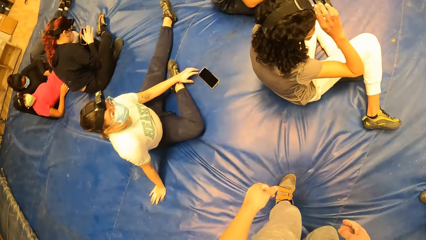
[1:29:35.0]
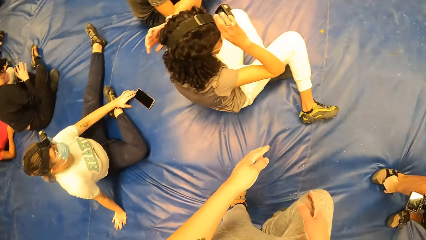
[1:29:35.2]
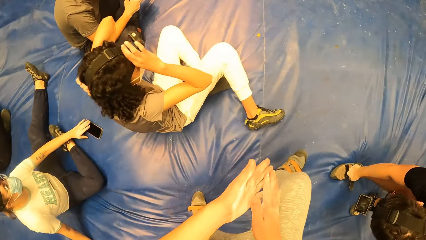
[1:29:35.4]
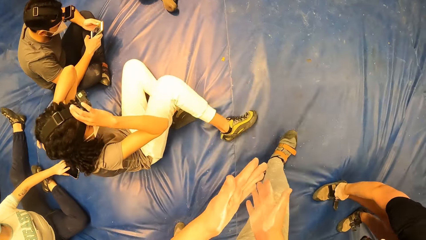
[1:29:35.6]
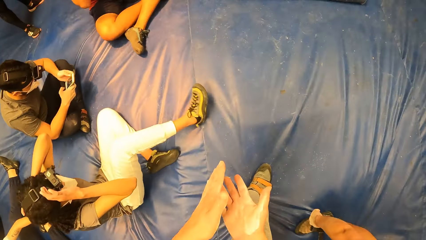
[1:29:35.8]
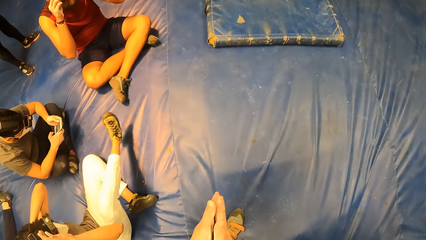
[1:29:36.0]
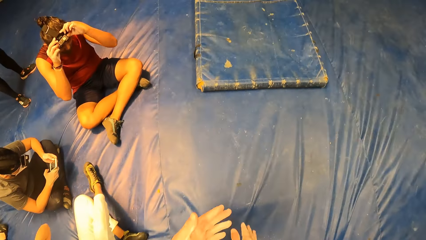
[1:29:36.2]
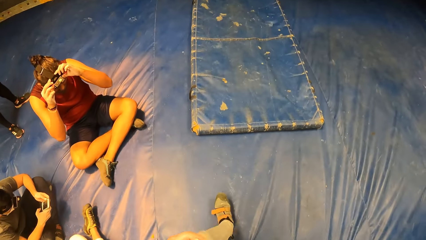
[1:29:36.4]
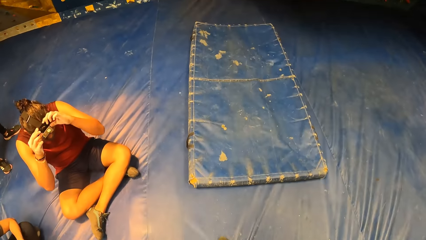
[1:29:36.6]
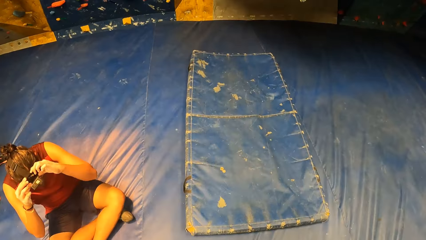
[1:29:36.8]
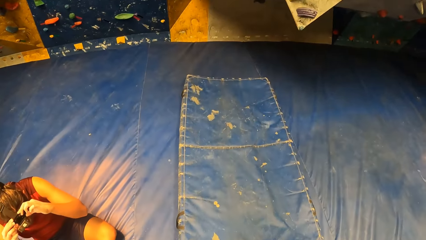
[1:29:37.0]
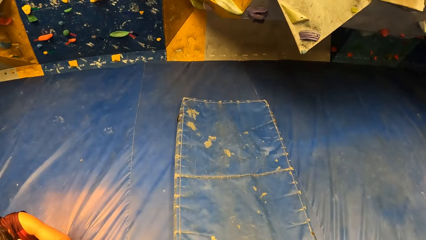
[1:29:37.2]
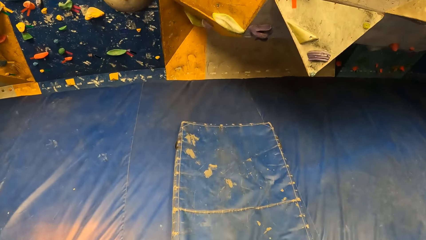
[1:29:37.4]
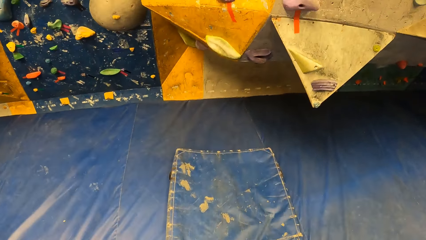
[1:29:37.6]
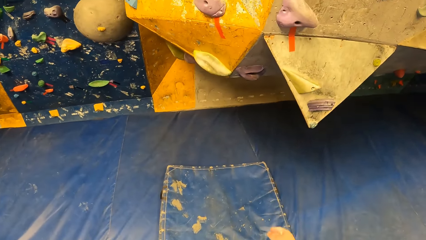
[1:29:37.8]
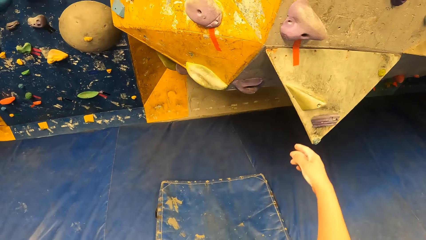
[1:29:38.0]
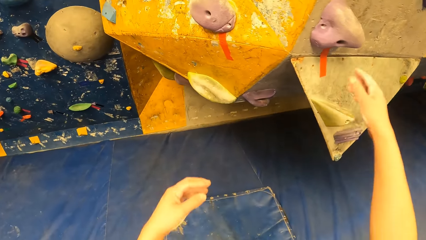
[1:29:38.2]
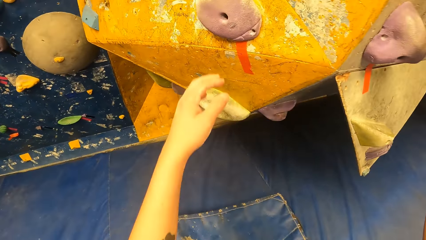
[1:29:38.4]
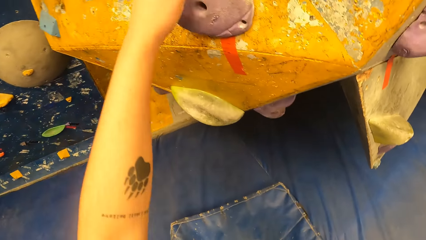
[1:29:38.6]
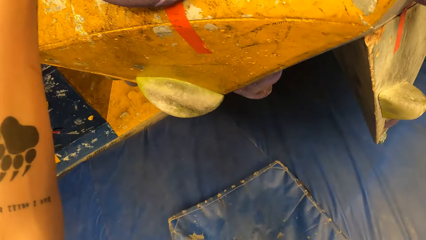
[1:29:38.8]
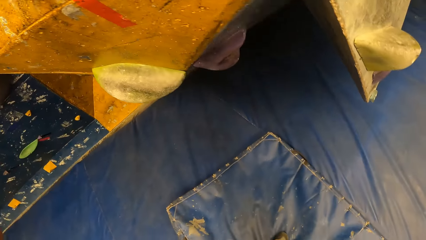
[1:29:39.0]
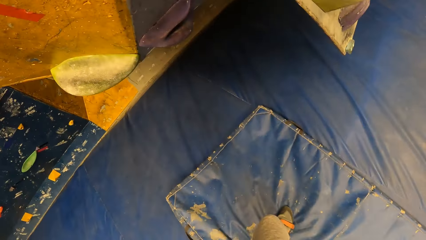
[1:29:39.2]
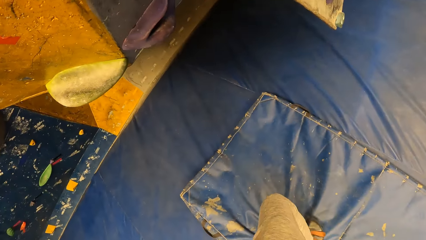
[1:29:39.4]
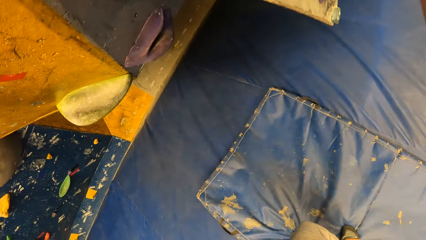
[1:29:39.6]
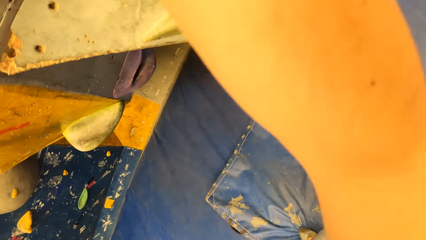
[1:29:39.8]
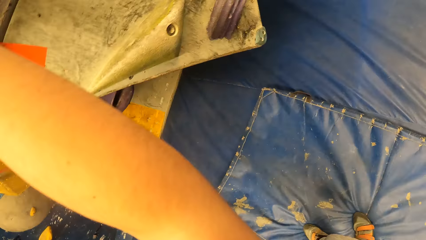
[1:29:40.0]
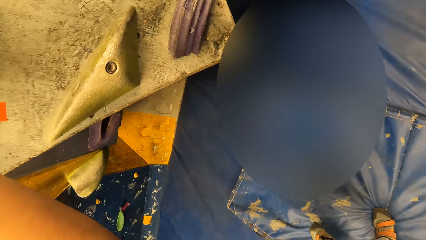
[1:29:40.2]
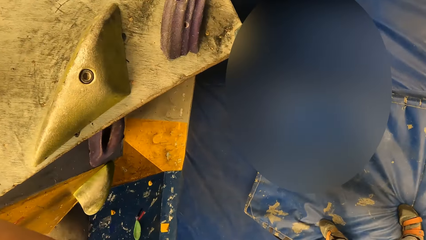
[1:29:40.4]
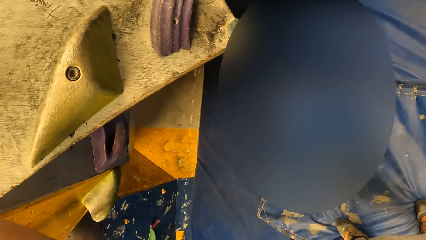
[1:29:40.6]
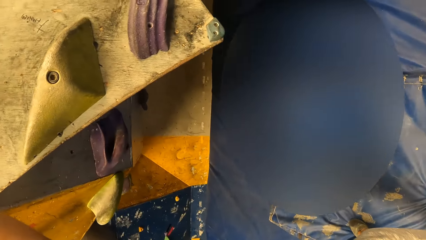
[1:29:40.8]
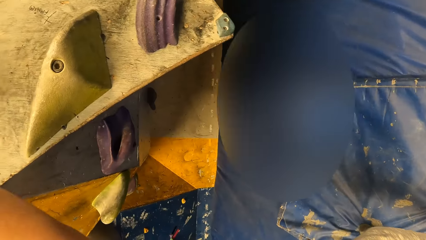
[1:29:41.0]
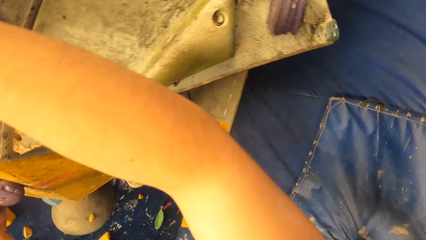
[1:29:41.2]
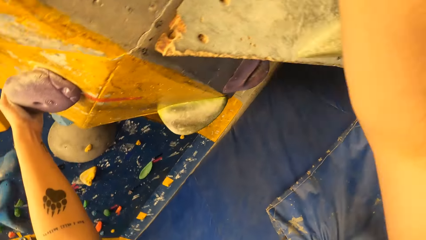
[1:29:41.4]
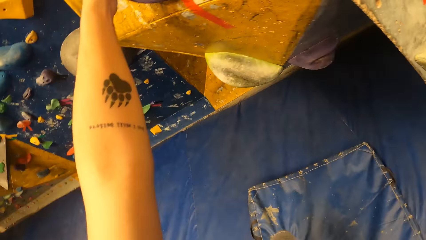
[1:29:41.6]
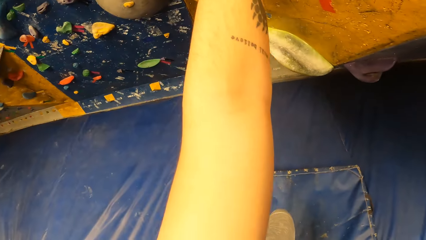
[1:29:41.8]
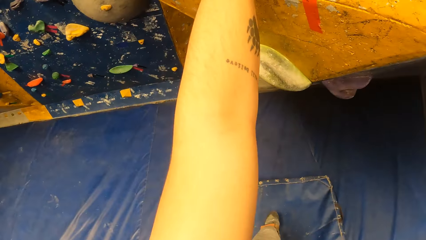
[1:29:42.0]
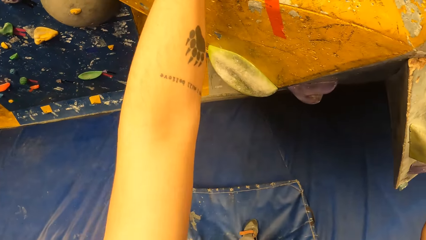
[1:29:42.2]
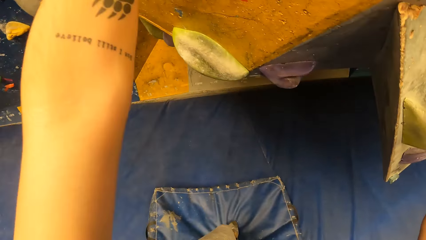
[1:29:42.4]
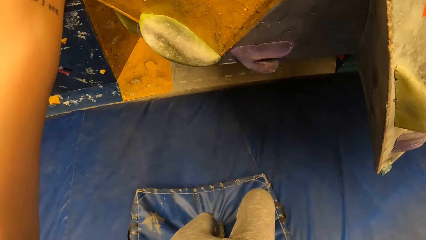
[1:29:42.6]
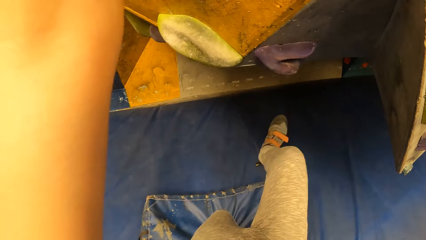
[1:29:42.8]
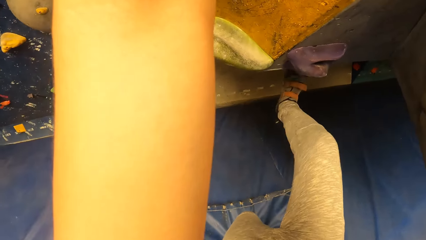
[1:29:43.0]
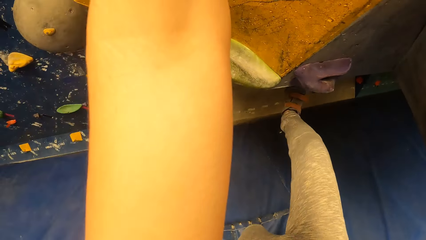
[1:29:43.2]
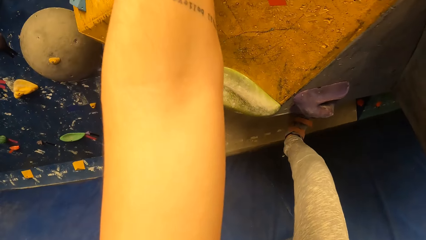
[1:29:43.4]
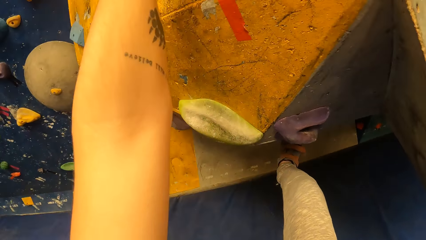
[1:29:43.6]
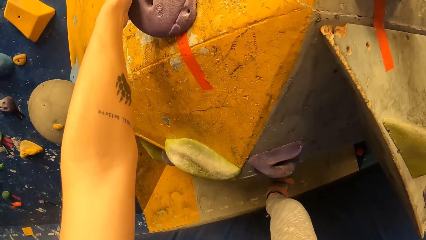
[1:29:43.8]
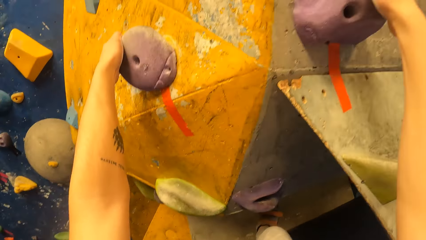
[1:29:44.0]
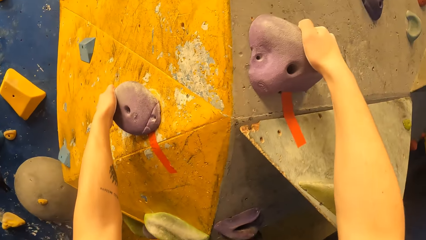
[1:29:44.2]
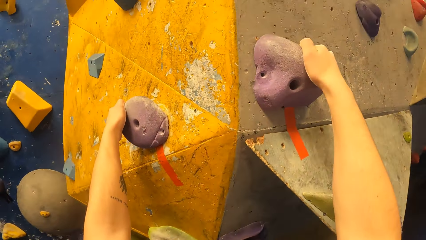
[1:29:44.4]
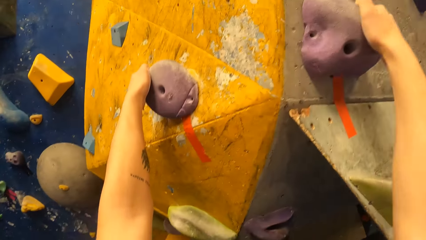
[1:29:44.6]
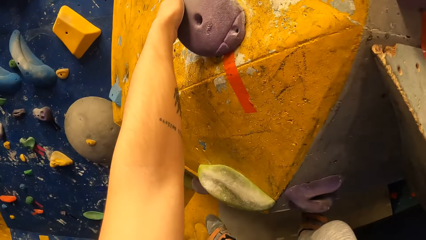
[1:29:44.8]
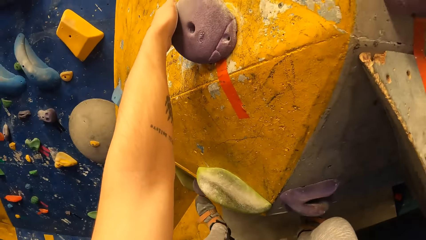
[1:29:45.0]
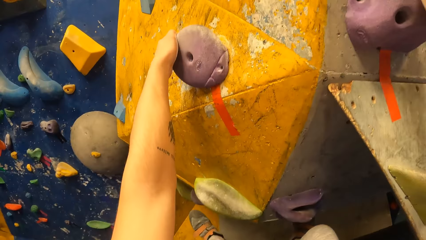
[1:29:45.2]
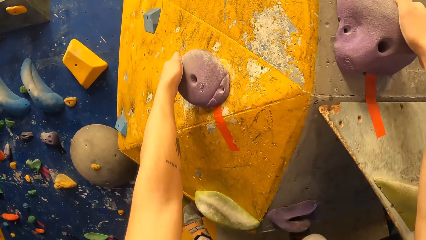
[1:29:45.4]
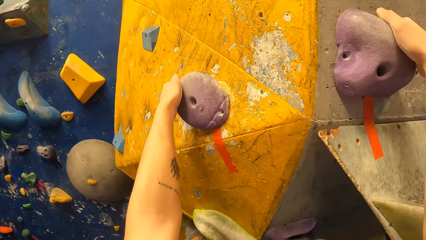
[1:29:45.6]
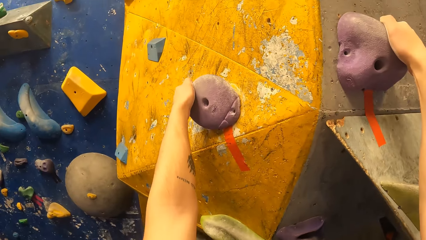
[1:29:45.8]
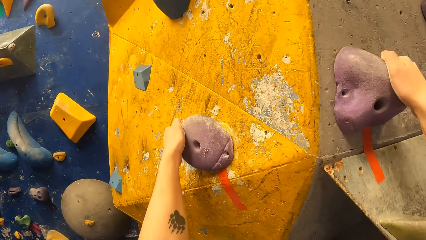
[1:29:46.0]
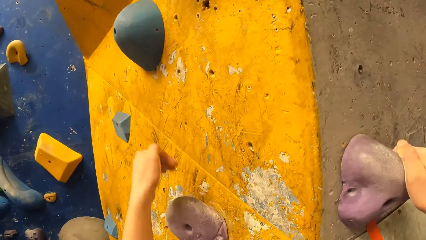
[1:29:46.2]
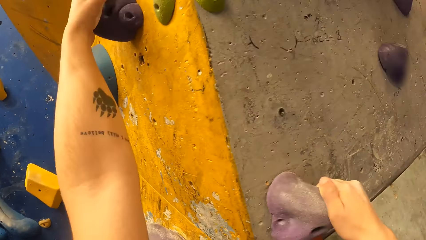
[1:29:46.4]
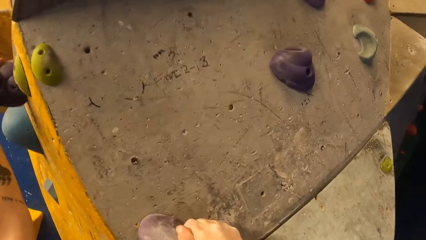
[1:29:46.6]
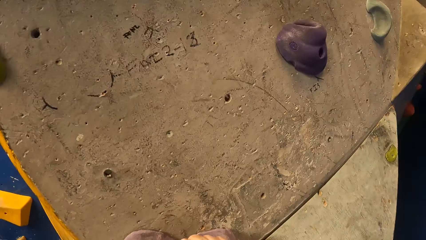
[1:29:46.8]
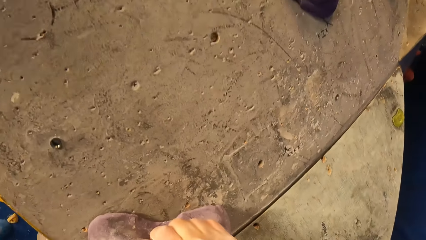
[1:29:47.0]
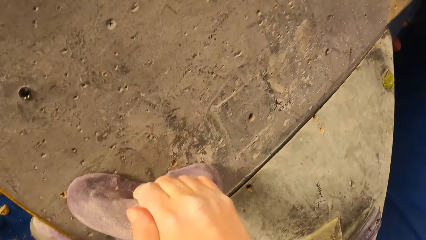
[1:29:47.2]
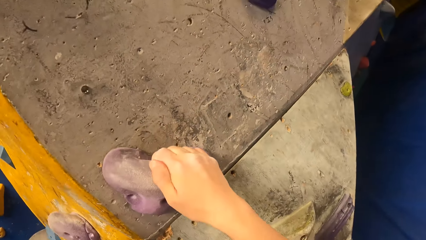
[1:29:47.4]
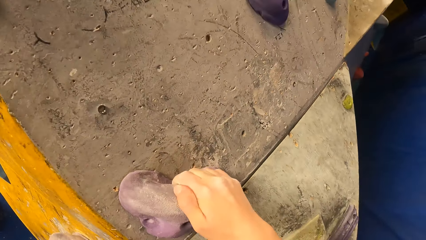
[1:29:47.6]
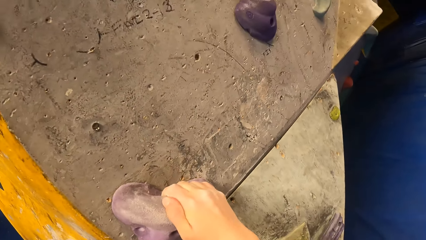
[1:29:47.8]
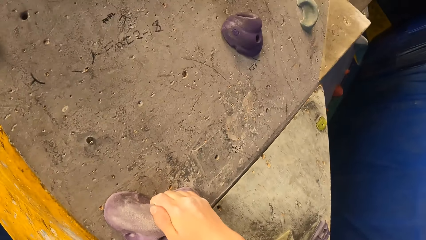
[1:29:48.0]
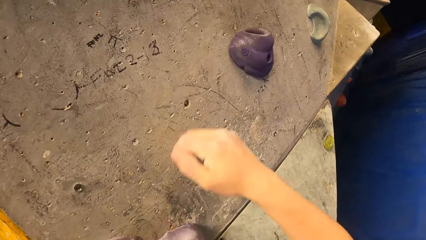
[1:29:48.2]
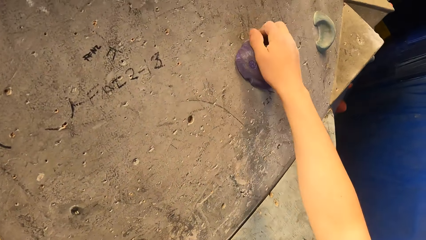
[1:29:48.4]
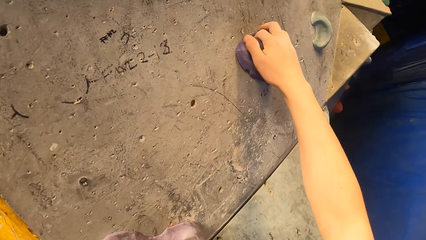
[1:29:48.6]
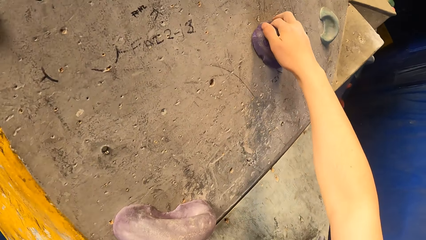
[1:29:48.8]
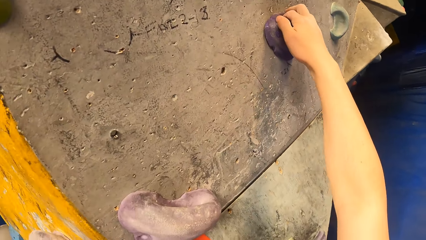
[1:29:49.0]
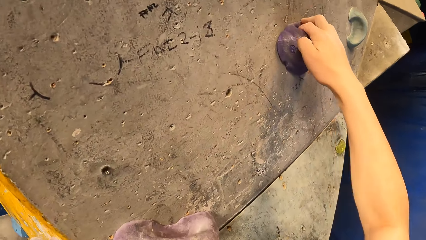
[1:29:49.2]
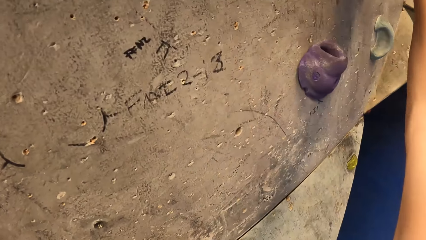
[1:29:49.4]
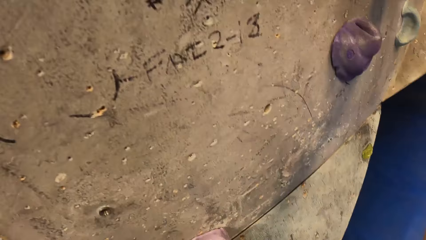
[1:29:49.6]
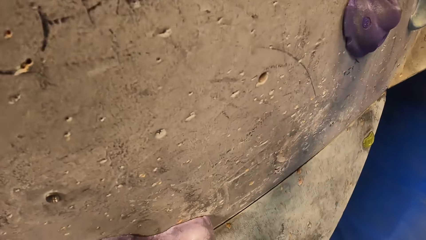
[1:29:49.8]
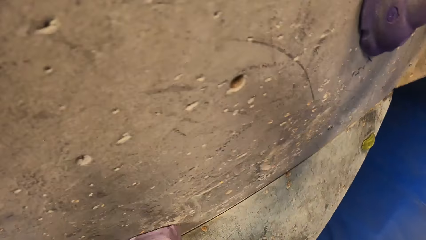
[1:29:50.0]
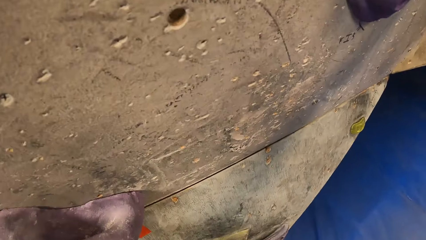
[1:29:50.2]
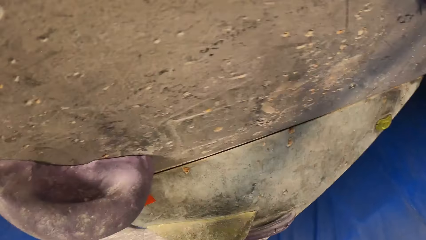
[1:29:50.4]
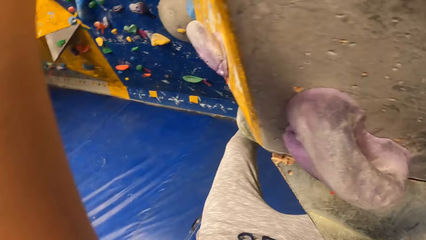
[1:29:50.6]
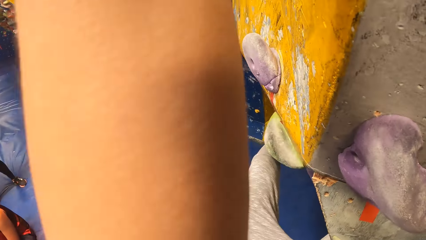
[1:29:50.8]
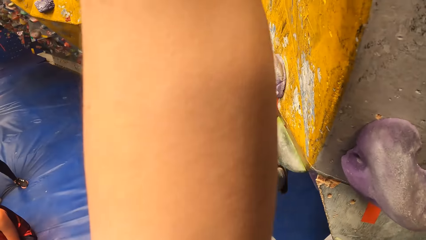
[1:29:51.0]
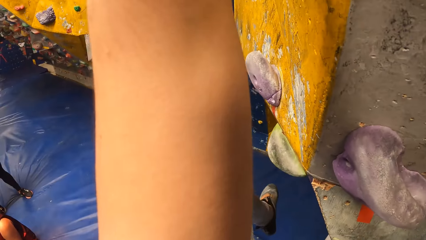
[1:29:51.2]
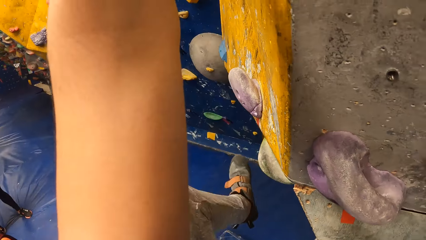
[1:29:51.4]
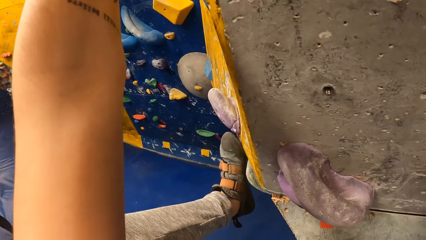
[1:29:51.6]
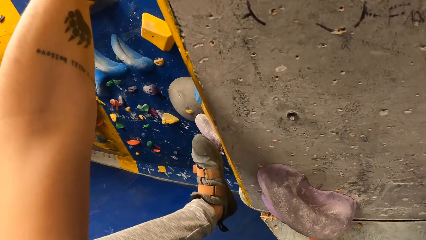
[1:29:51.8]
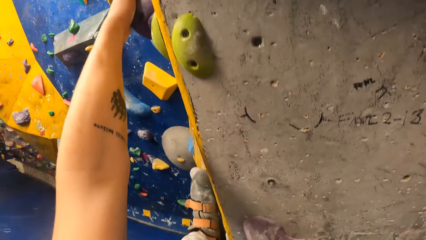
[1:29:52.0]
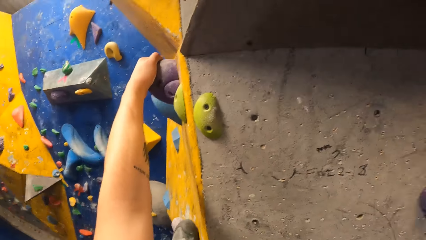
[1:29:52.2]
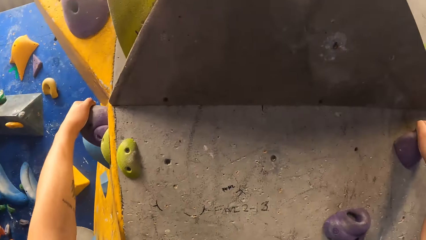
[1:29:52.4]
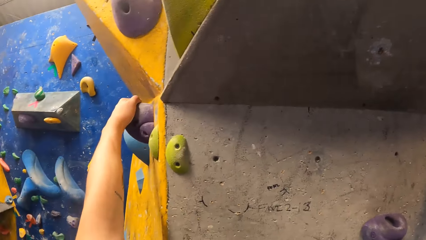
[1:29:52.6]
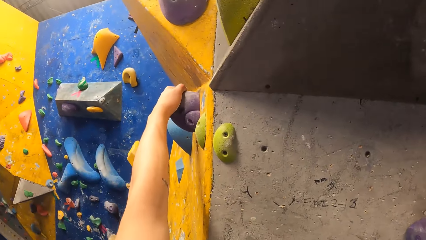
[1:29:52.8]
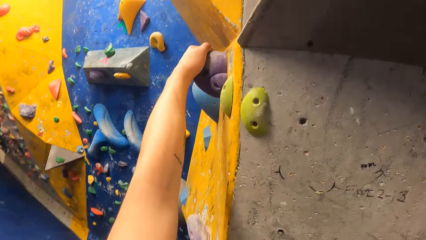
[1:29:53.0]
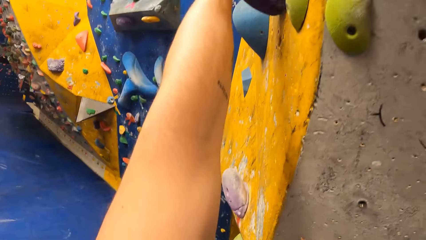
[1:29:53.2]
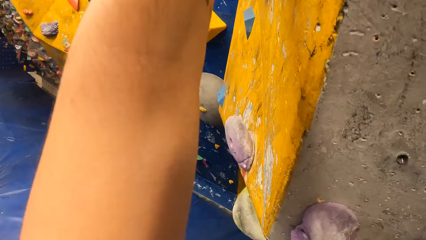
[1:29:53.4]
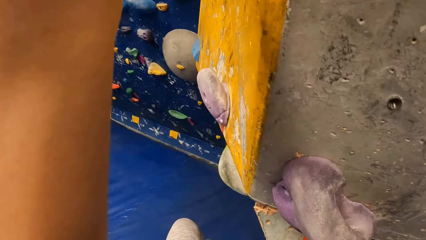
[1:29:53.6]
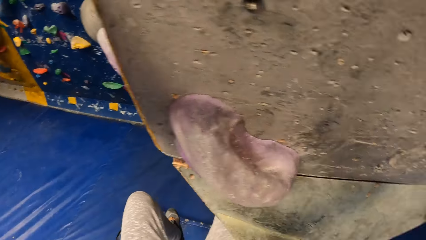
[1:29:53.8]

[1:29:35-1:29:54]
The camera wearer walks on the blue surface. They touch the wall. They climb on the wall. They climb the wall.
